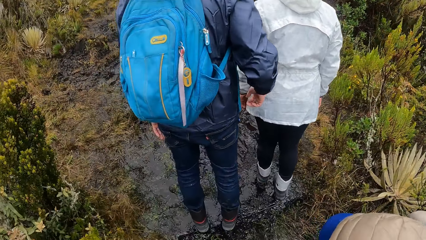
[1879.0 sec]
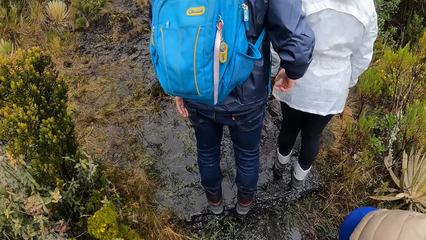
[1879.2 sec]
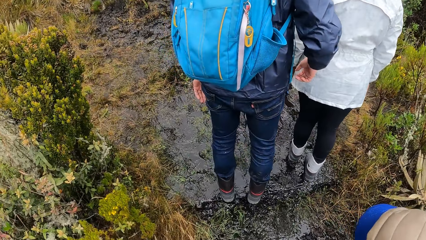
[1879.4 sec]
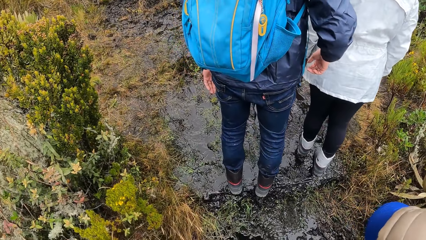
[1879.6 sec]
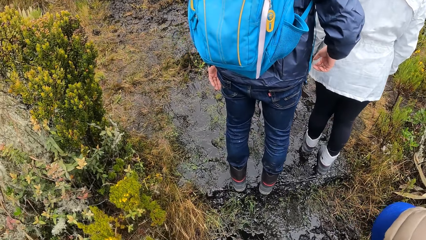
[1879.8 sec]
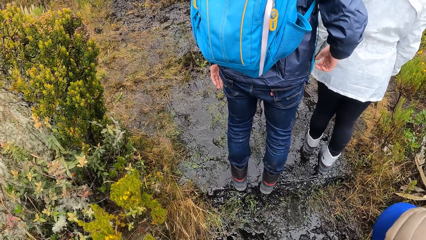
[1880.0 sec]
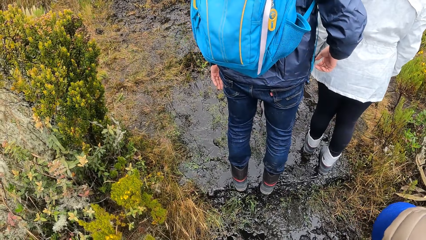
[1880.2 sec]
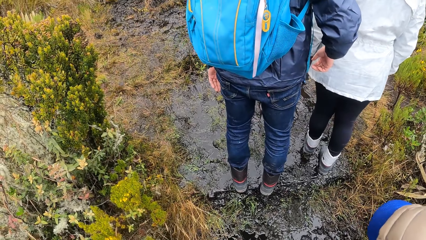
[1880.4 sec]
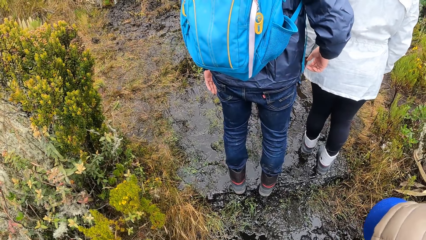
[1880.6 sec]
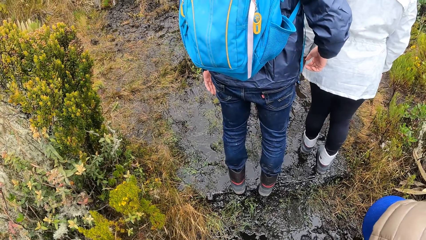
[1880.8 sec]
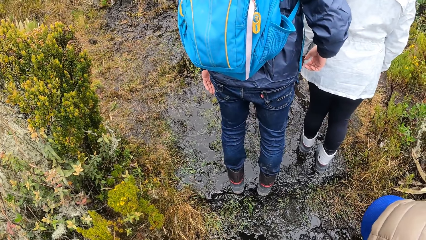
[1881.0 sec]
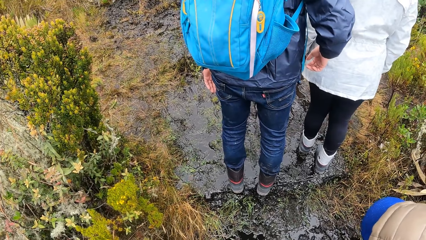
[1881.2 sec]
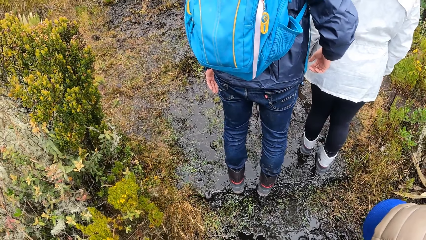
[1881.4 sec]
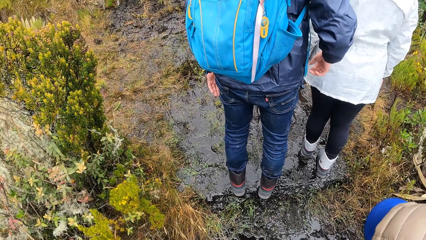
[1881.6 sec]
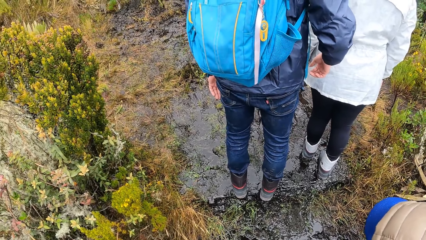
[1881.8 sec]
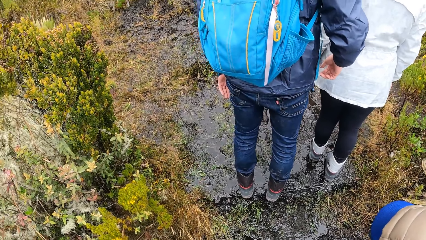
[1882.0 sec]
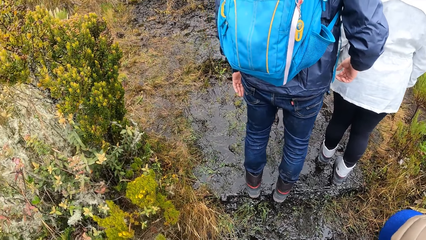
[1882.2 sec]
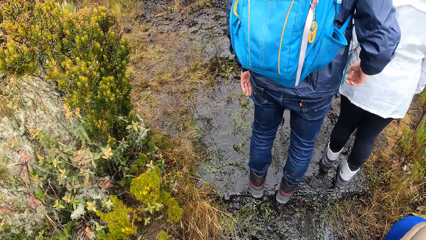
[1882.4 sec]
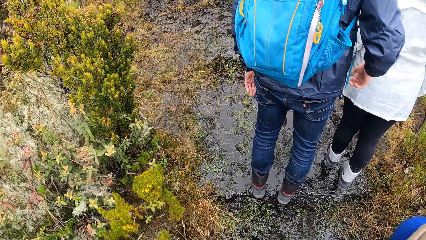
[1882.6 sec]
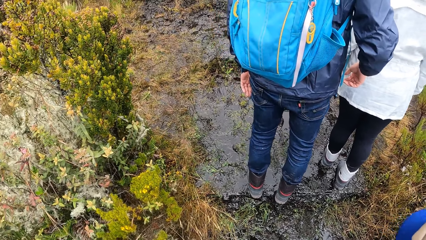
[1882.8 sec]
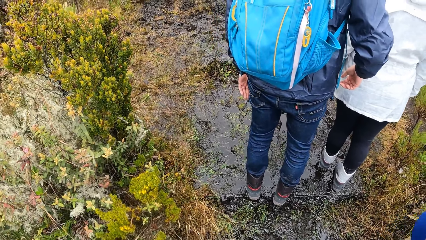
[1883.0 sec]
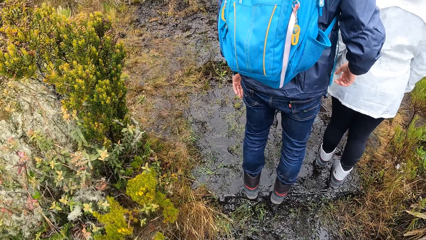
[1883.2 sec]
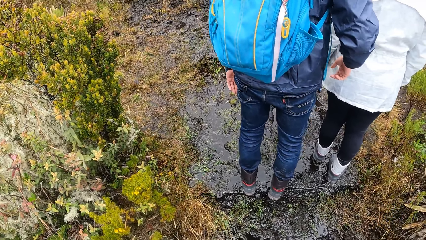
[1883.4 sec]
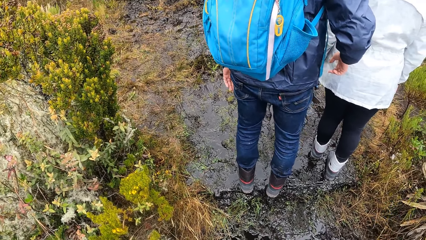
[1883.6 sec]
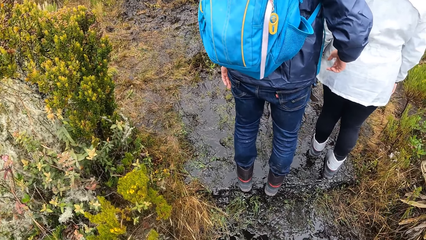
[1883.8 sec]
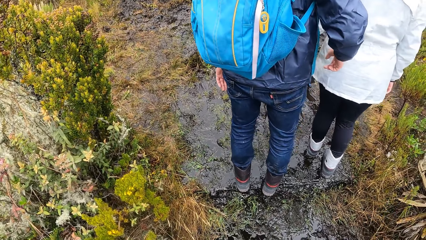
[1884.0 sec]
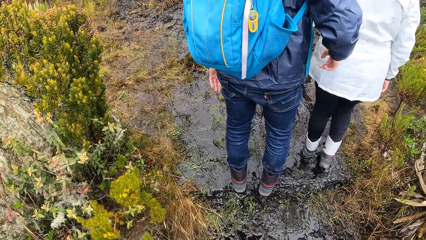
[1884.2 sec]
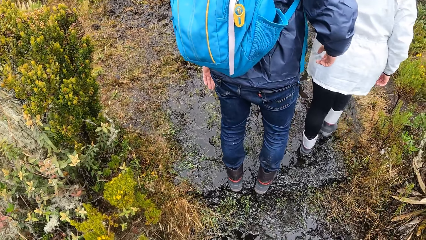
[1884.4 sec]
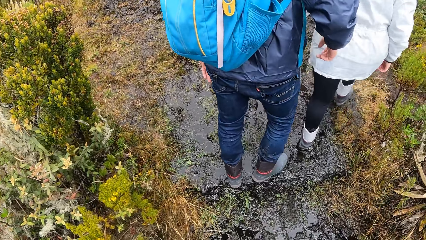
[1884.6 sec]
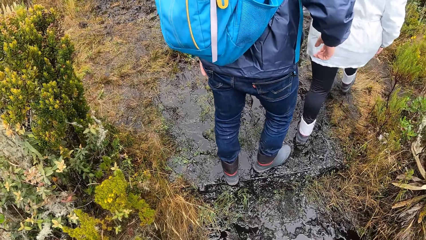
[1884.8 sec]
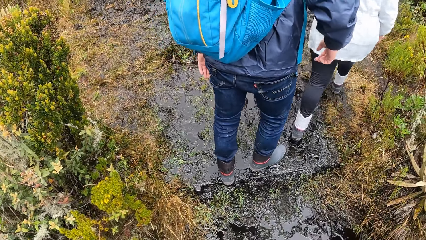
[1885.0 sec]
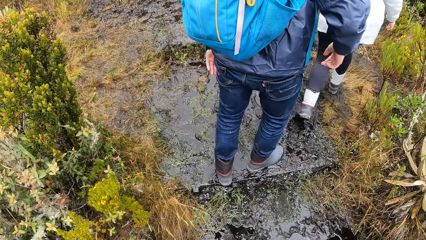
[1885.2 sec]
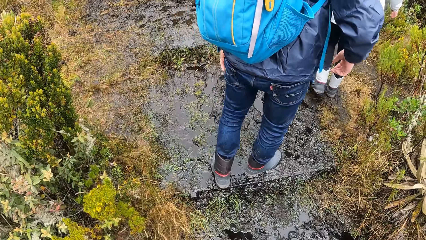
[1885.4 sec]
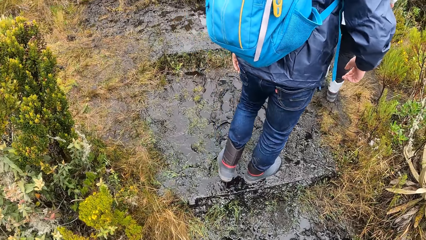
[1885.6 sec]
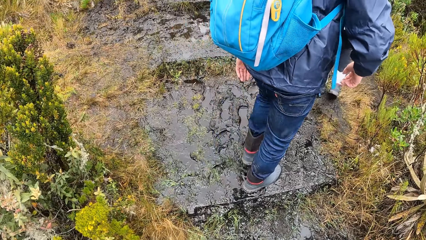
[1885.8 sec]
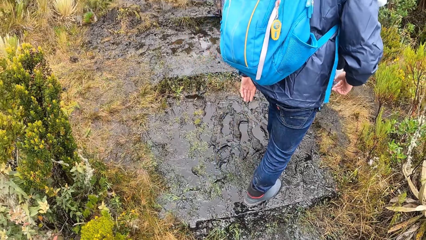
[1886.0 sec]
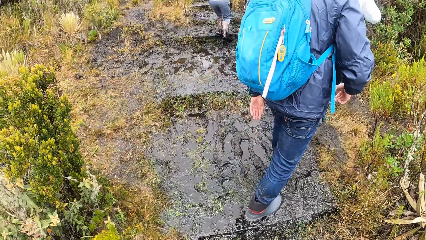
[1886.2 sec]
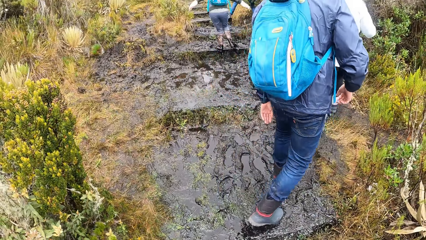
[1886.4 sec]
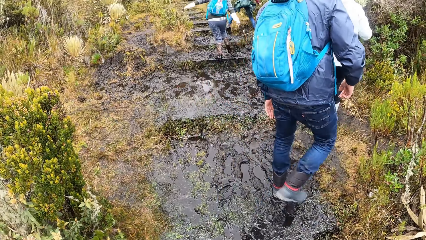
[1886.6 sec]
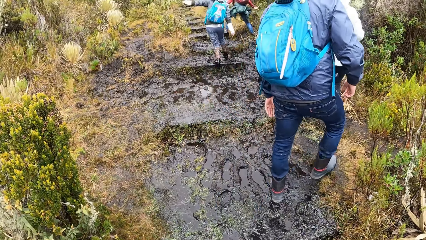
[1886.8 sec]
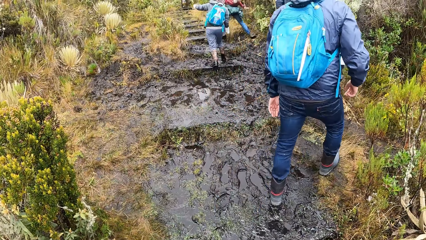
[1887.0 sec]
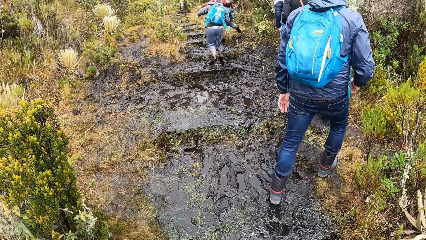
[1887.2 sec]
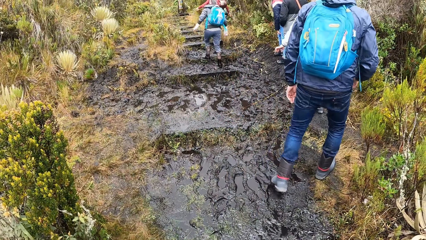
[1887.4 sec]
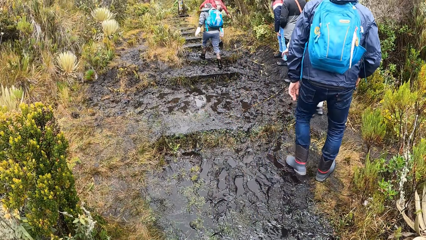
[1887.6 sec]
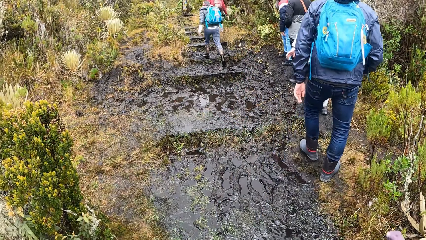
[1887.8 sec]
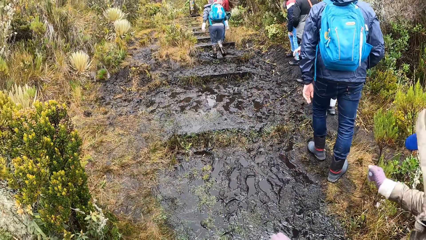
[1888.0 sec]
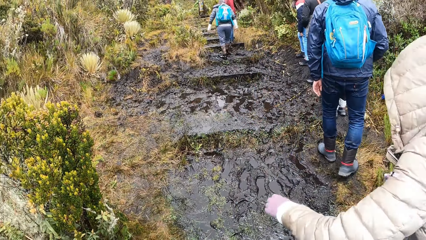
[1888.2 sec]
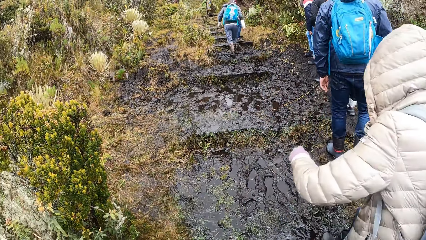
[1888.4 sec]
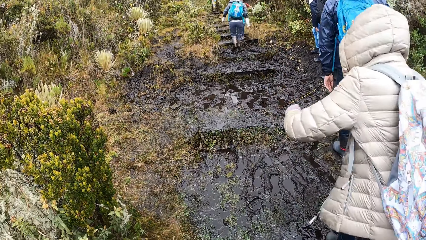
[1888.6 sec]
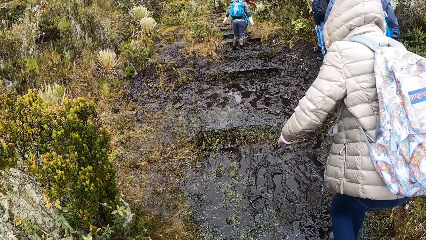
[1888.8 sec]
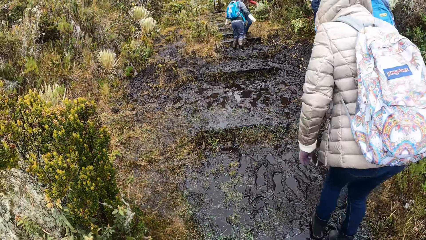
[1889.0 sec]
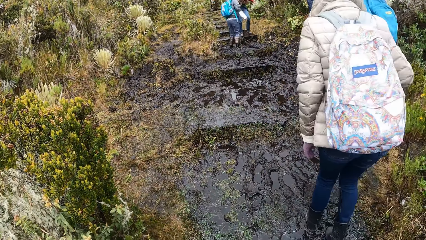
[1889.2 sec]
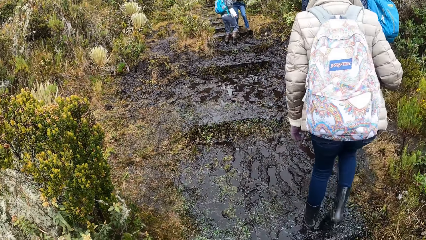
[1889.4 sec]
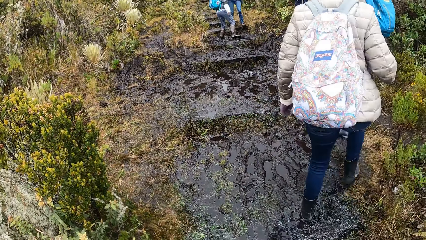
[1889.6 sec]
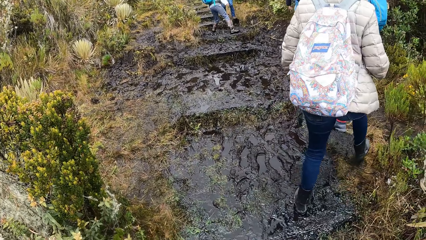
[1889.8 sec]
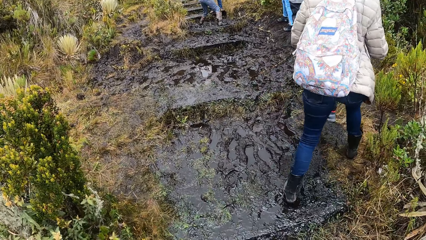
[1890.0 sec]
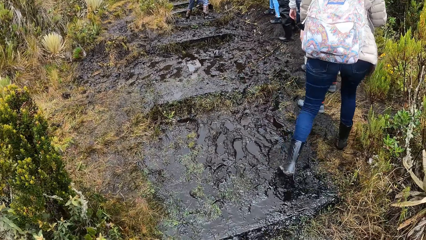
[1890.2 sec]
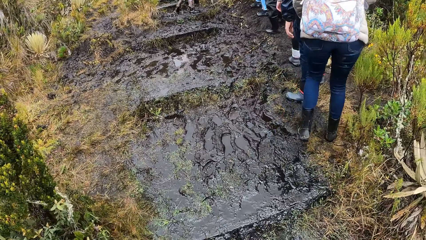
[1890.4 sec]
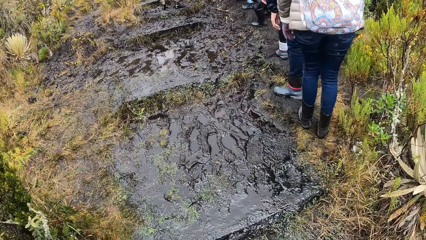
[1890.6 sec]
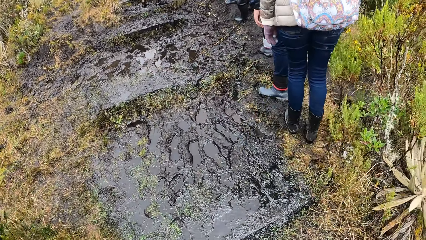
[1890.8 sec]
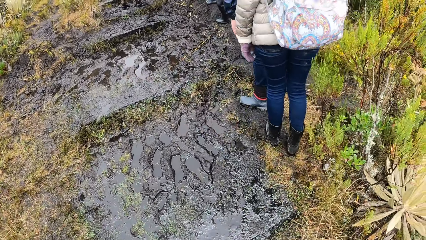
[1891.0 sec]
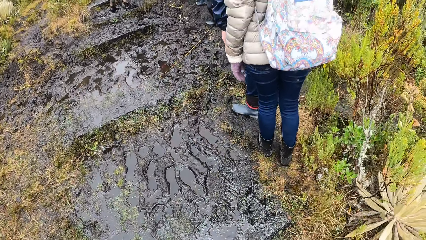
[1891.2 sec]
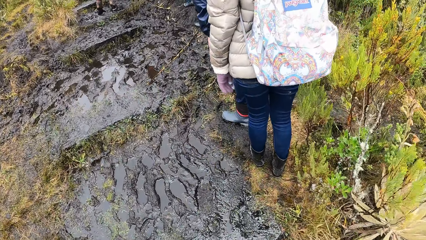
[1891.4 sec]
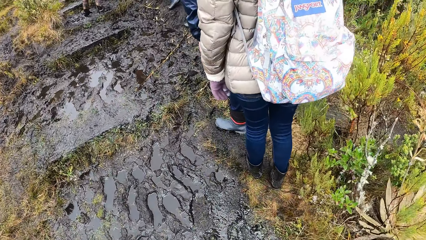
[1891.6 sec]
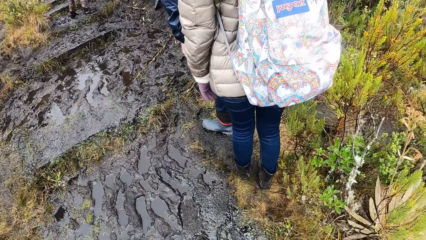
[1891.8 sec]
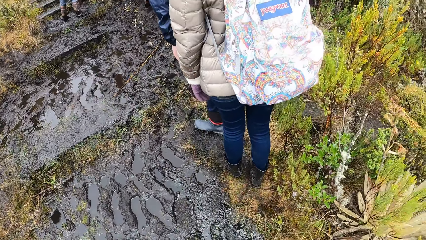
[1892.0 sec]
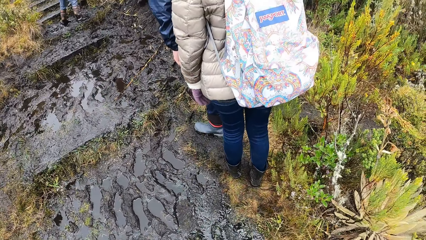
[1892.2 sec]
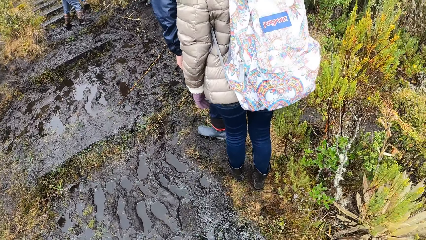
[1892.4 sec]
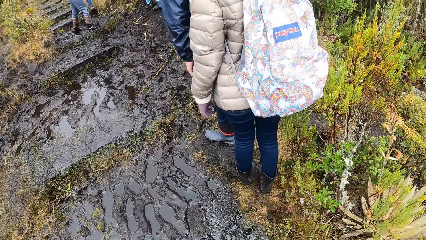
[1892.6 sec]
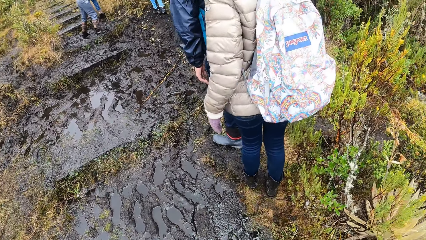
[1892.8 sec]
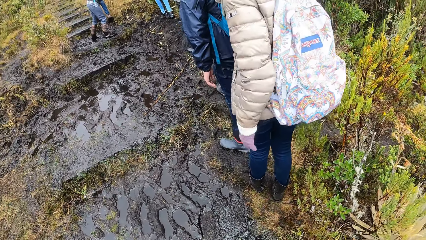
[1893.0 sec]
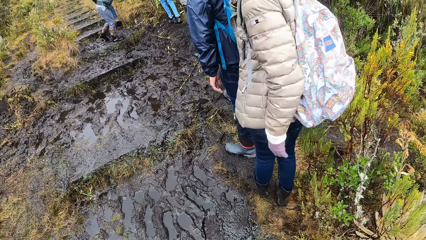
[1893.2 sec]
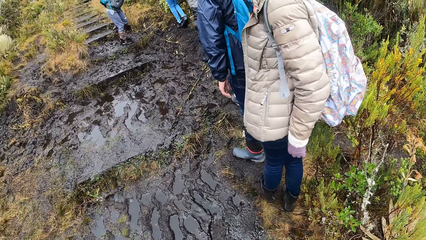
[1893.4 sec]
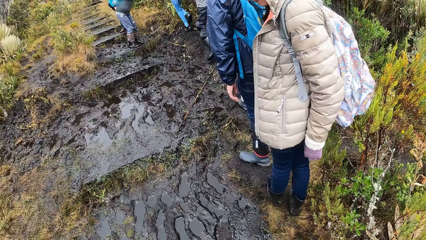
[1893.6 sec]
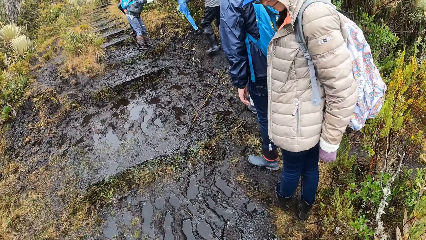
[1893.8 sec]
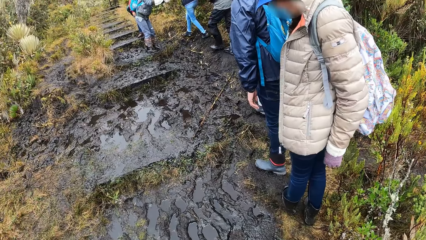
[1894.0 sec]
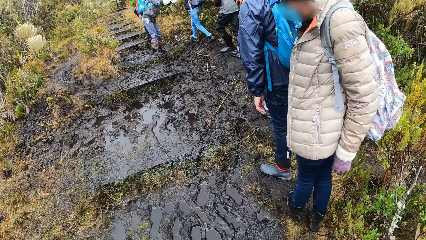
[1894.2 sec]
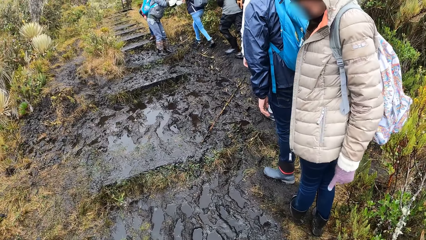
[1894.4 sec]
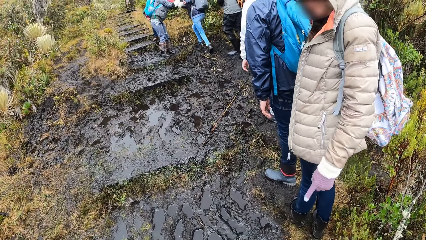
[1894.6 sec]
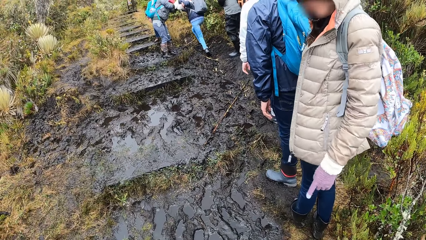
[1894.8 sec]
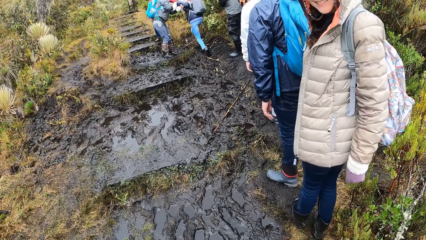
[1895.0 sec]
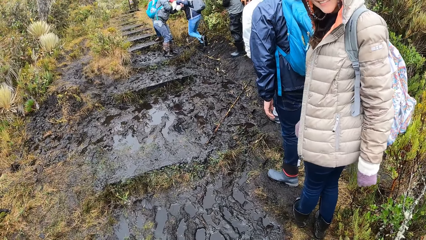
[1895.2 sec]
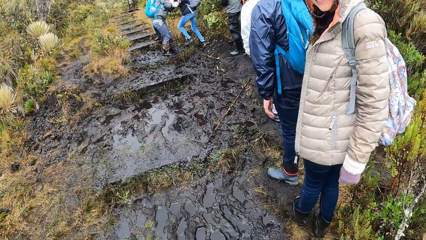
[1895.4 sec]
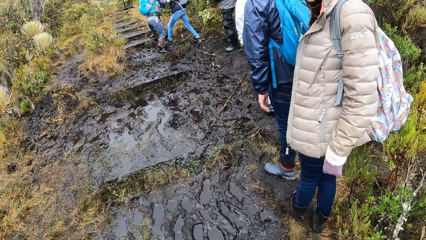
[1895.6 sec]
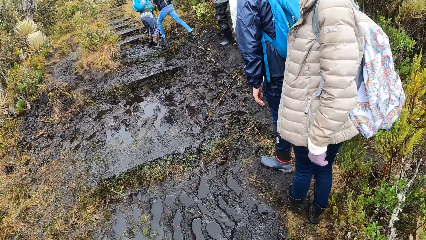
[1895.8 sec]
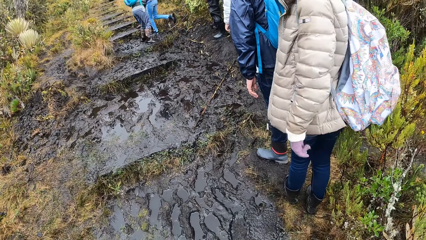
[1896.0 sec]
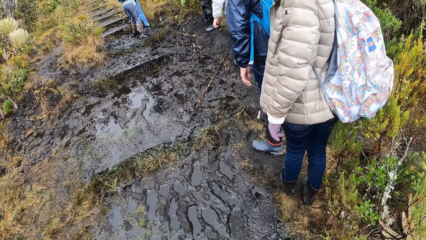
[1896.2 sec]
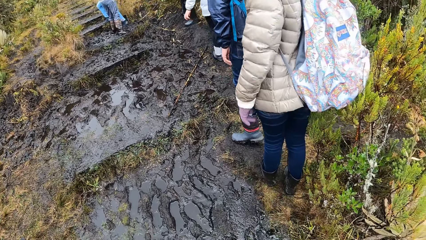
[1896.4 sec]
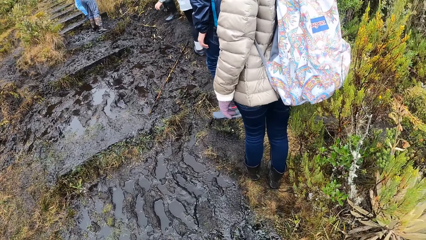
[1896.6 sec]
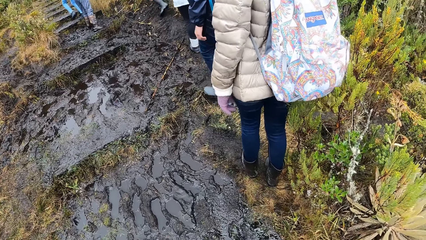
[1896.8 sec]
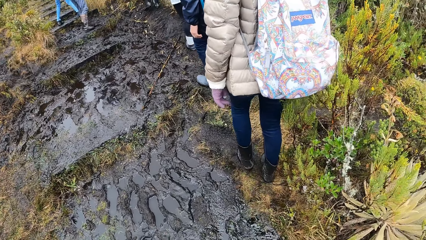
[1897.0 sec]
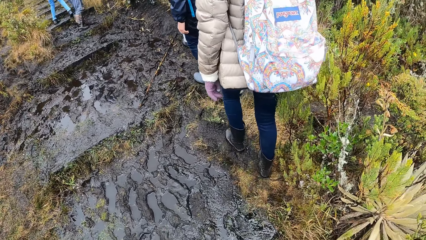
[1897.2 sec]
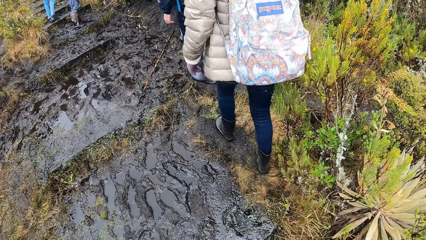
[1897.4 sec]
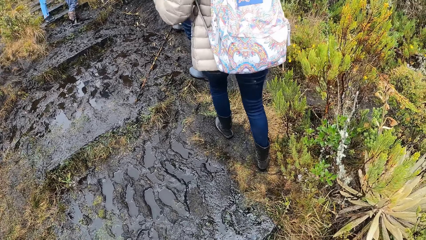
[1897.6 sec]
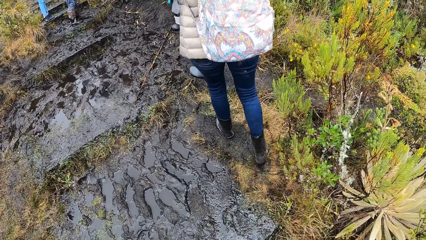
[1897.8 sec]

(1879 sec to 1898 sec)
The camera wearer stands by the hill. They walk up the hill. A lady dialogues with the camera wearer.
